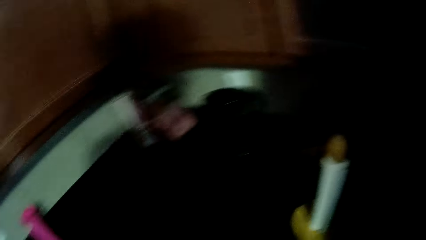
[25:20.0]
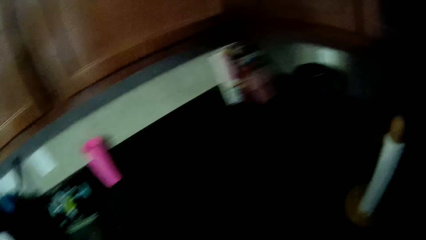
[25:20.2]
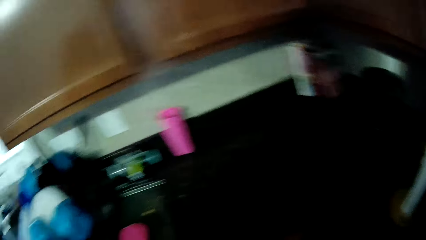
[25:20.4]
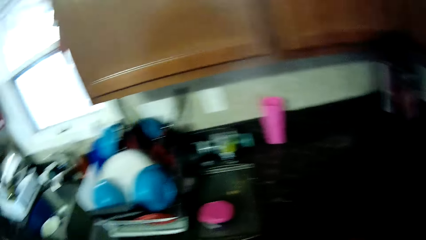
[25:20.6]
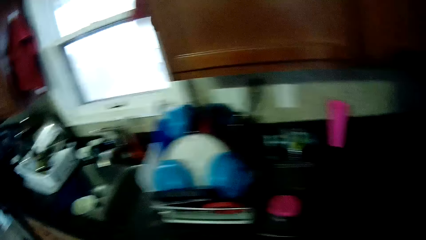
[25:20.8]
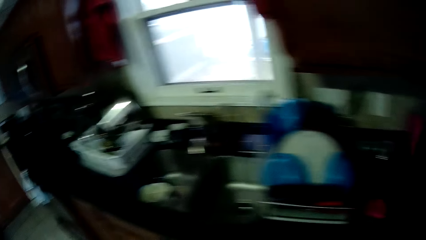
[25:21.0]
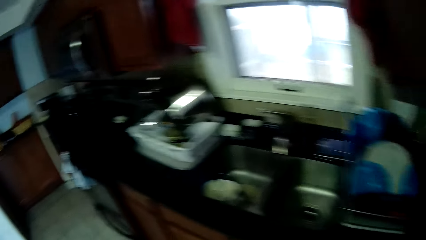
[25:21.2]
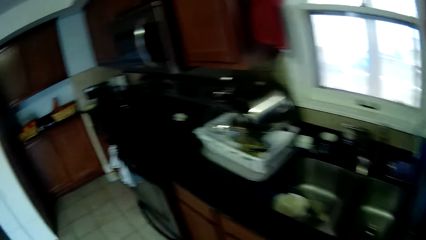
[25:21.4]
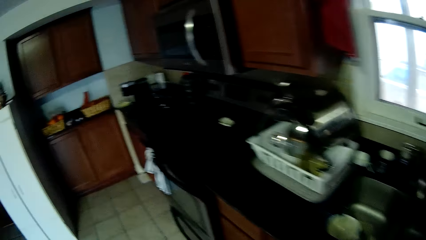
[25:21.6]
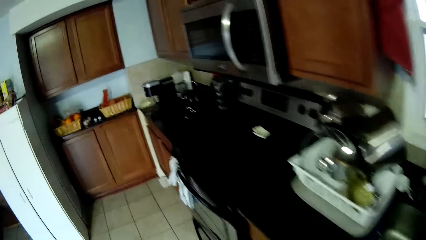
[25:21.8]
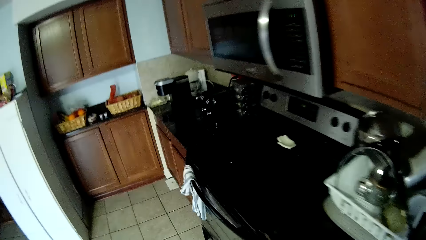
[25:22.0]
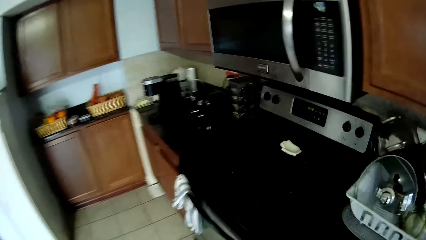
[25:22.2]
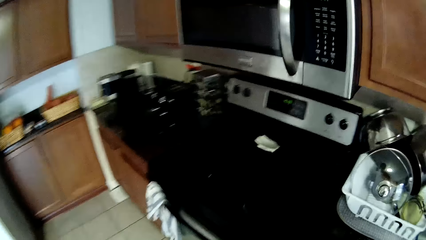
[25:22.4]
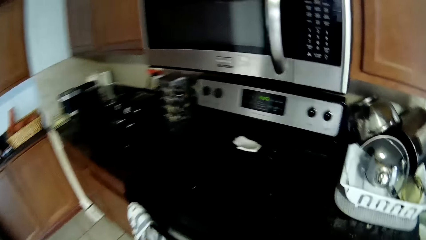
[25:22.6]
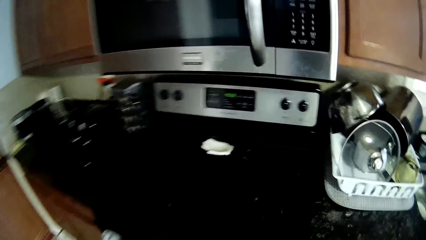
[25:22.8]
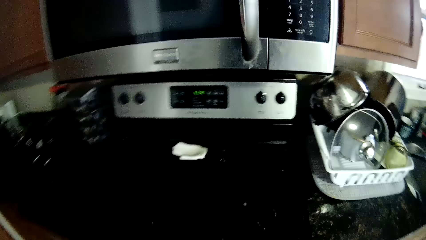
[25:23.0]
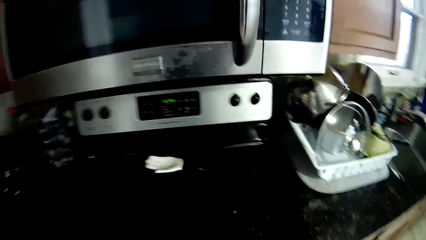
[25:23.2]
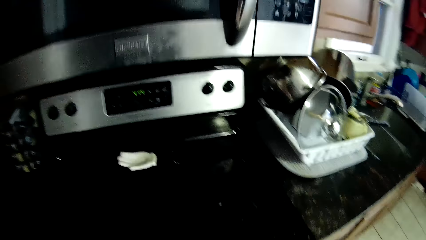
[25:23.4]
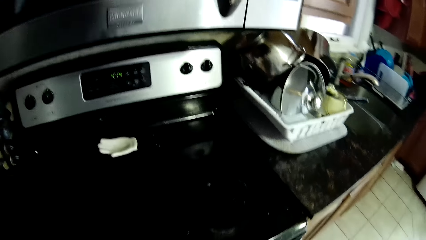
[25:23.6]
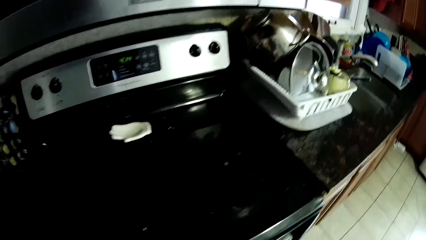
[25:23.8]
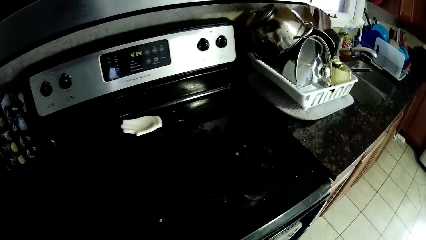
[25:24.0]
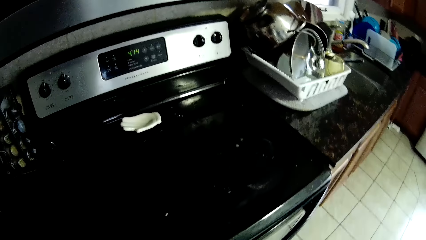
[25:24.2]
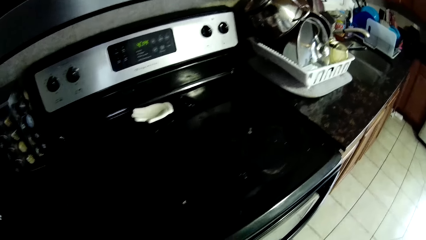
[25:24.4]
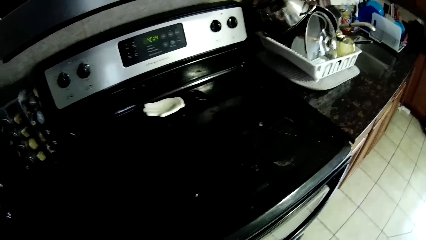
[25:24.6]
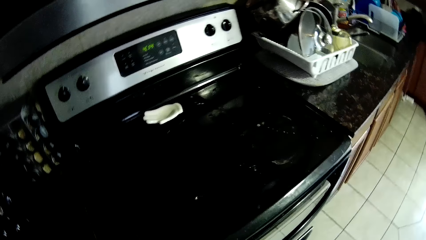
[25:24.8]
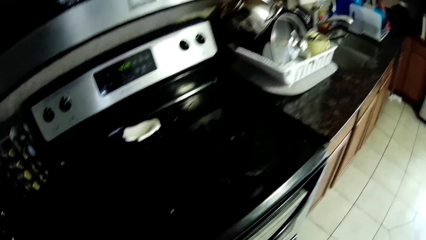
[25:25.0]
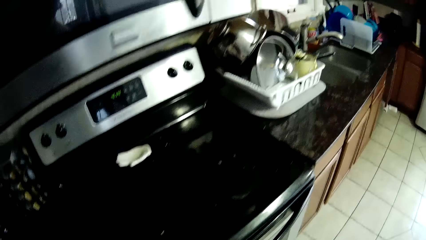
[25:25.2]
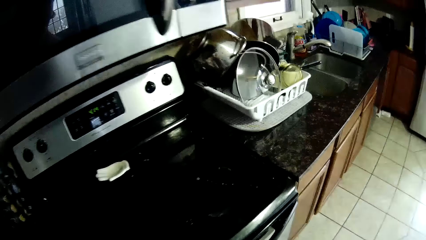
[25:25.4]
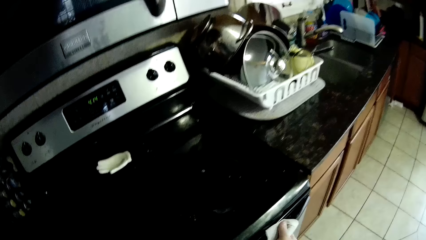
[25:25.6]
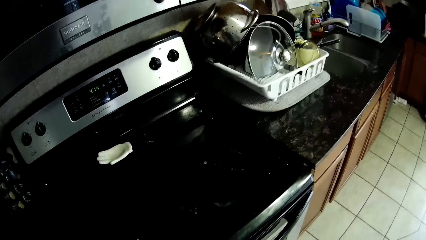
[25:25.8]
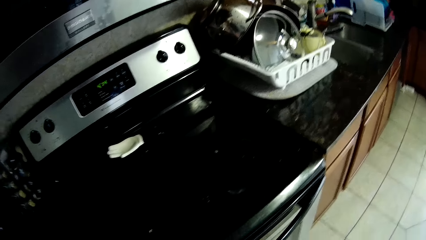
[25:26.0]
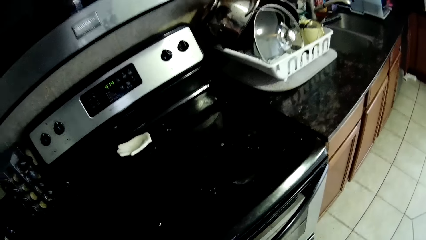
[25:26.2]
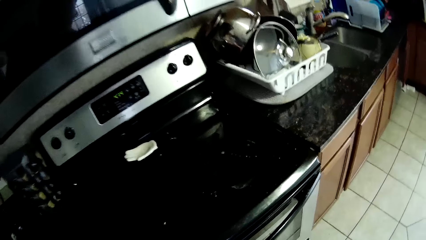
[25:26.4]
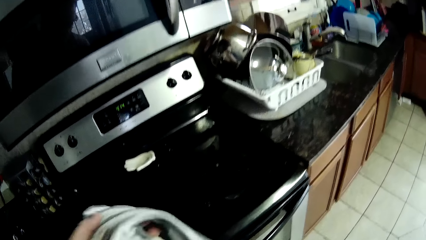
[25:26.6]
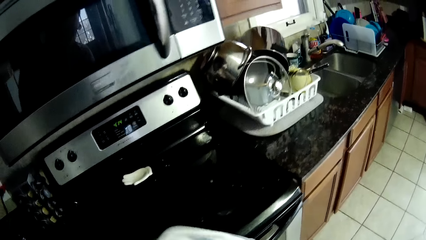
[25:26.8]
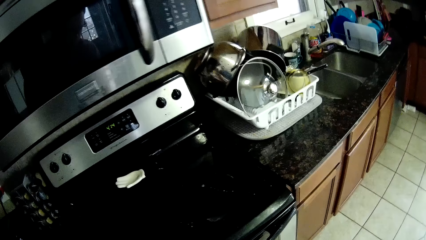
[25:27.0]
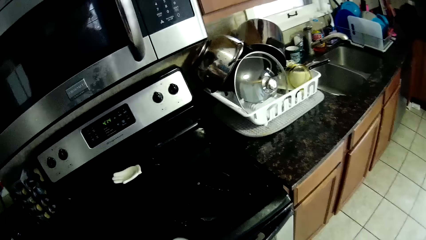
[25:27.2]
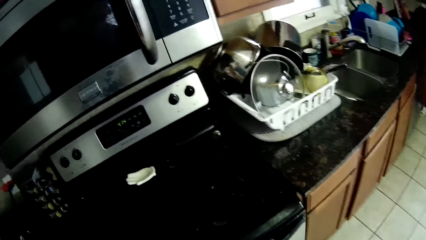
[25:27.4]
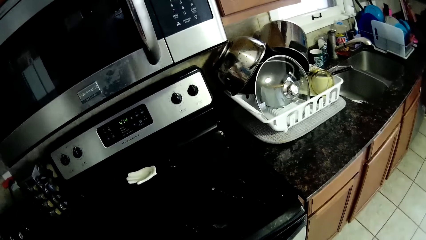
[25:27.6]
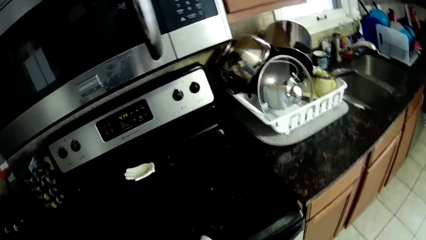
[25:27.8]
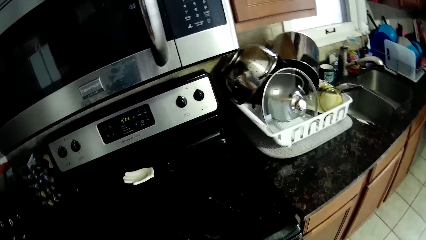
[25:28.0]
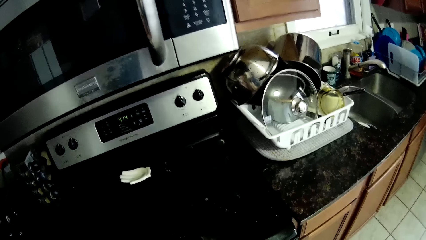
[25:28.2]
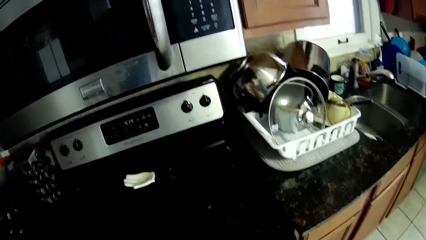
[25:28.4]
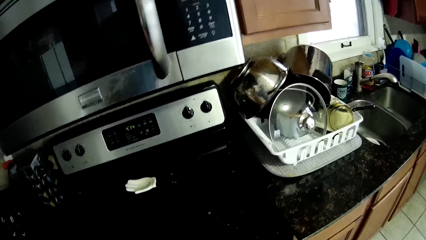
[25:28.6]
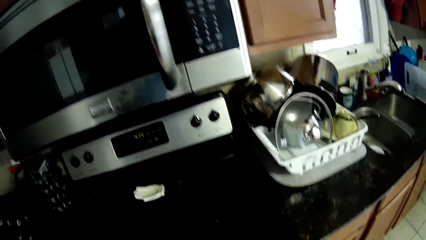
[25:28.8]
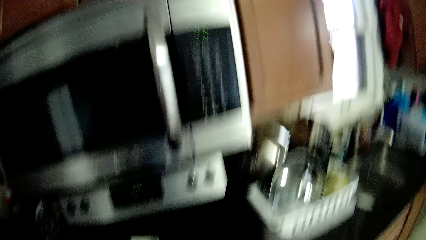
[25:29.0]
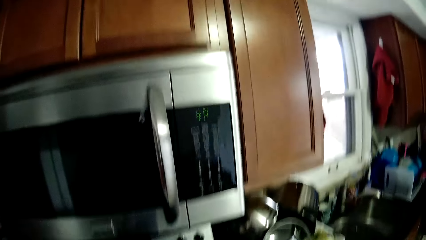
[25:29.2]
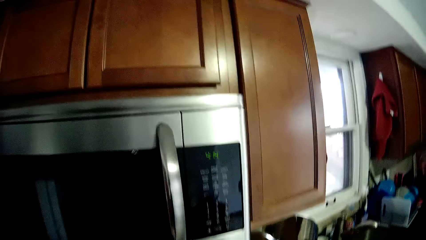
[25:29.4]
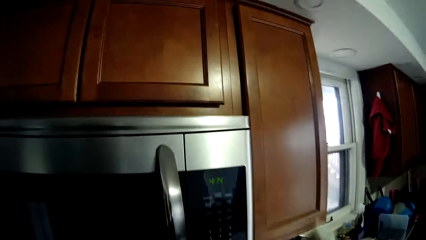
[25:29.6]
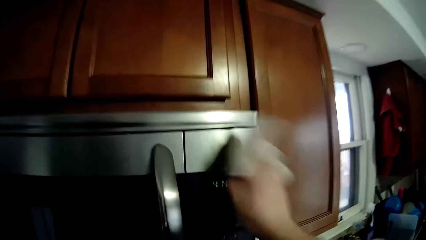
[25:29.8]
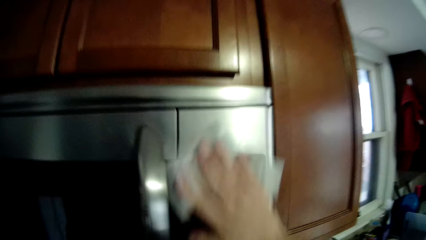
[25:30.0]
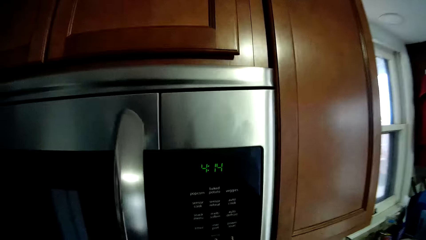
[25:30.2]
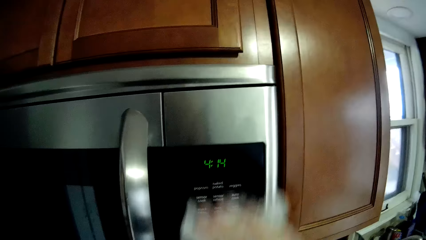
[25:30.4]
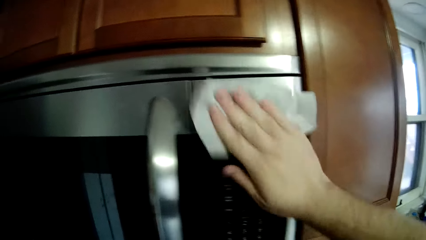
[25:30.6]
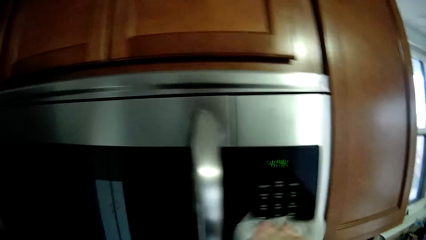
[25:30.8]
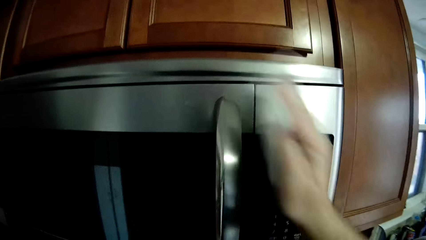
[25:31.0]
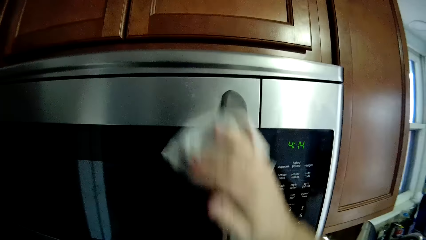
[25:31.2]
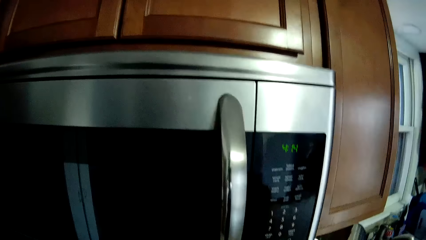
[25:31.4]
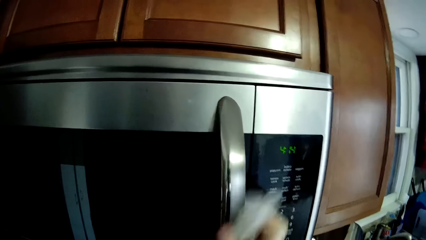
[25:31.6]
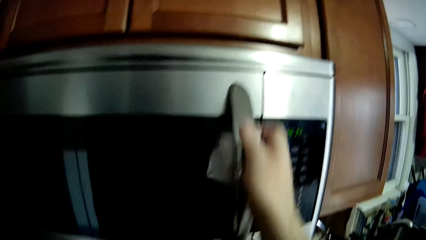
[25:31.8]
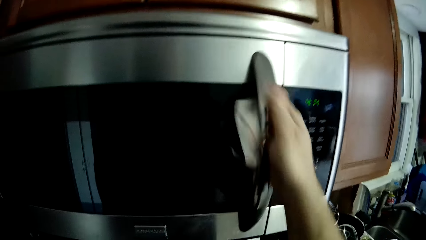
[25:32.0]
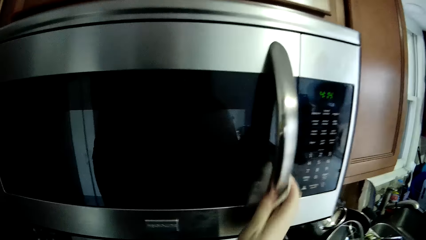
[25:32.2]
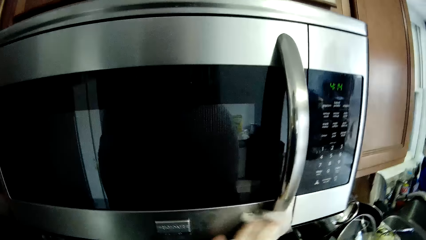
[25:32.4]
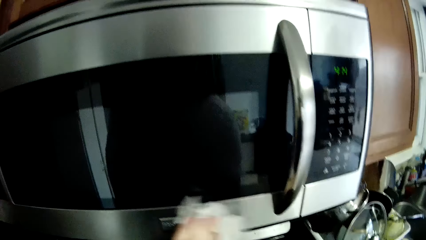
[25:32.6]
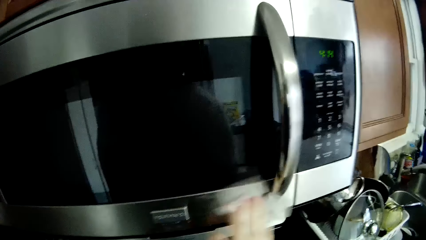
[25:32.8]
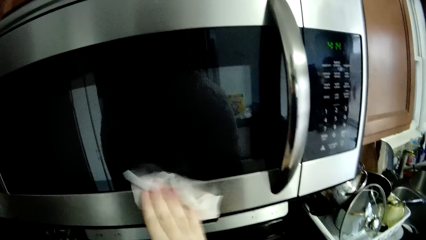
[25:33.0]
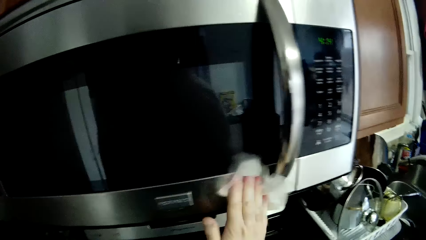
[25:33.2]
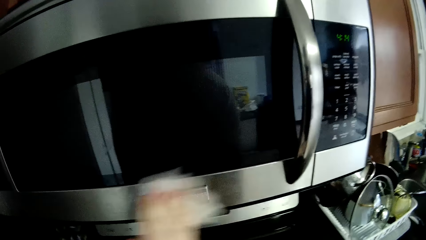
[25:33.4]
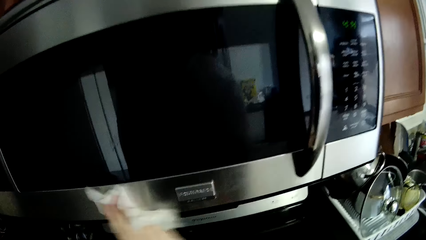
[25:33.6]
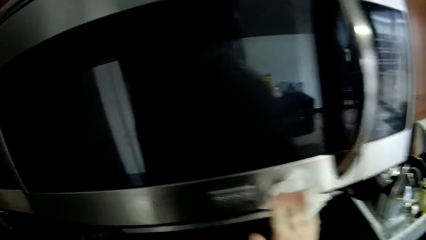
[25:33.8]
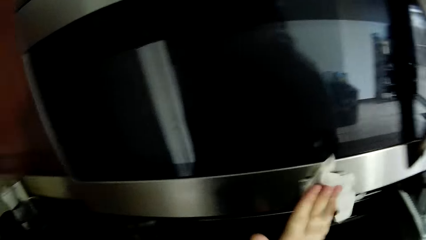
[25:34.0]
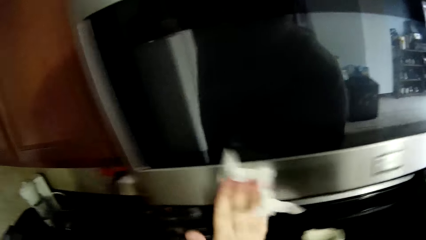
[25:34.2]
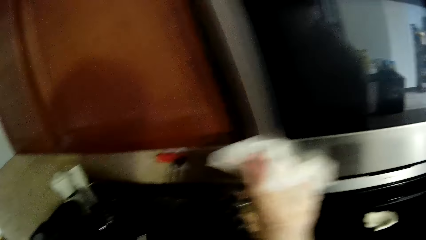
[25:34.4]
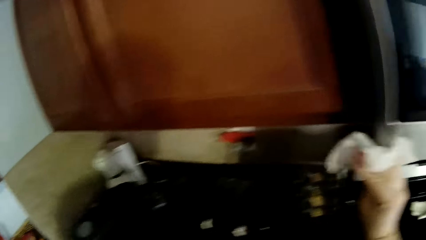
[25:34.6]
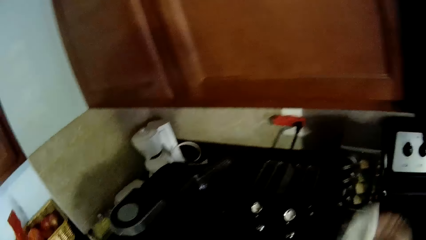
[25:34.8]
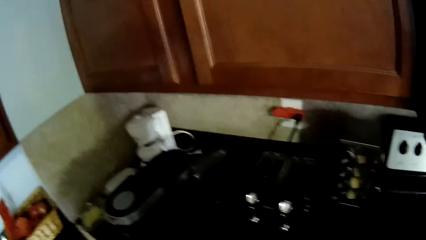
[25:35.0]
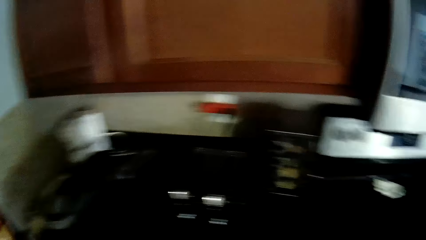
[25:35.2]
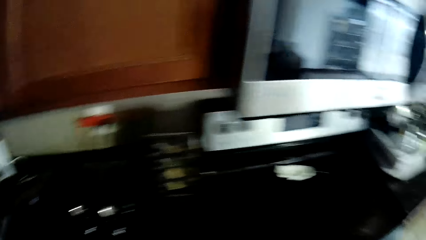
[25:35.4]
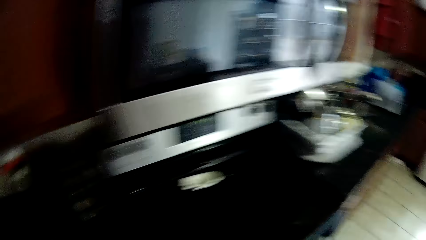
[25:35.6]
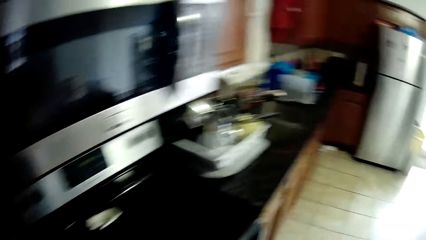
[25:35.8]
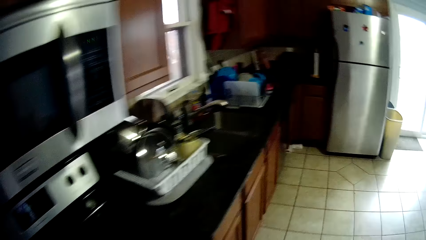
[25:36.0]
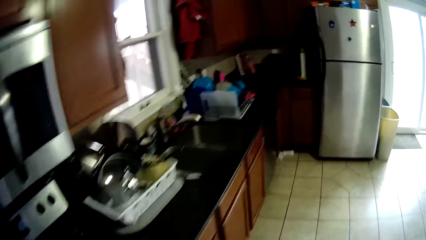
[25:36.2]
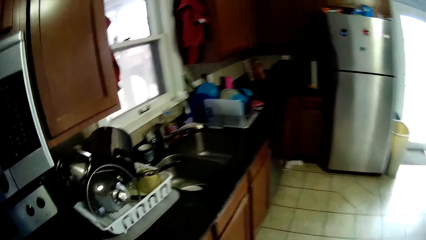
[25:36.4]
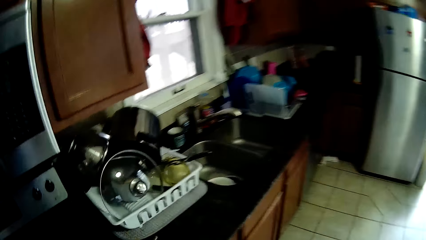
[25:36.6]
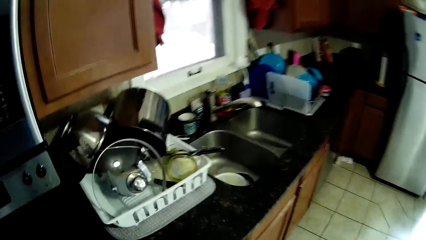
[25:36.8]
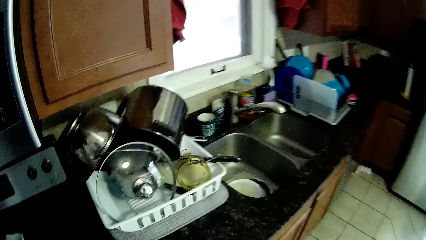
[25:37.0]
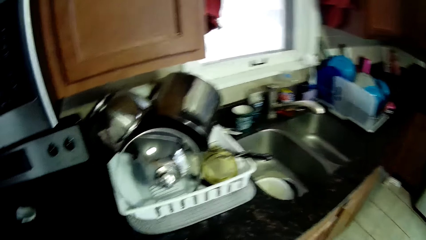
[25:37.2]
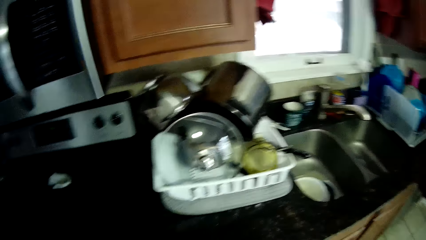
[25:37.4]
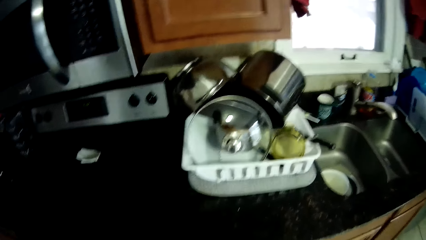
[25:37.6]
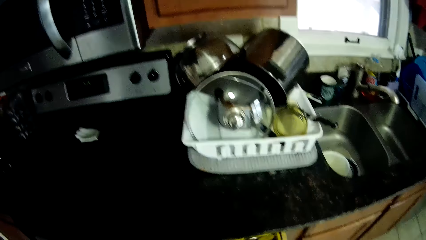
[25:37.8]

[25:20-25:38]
The camera wearer walks around the house. They look at dishes on the kitchen counter. They wipe the oven. They look at the dishes on the kitchen counter. They wipe the kitchen counter. They wipe the microwave. They walk around the house.
